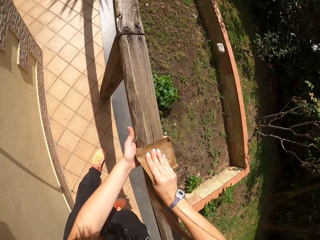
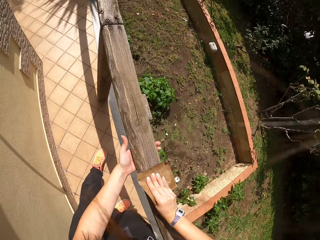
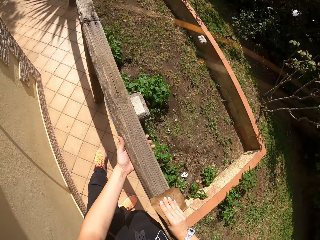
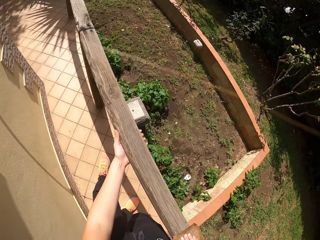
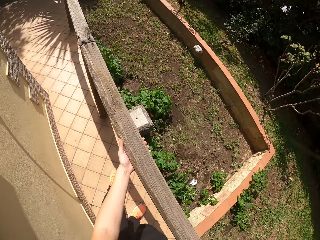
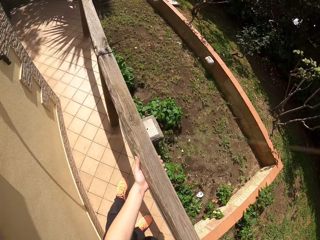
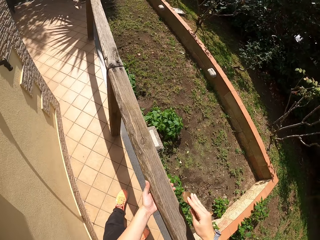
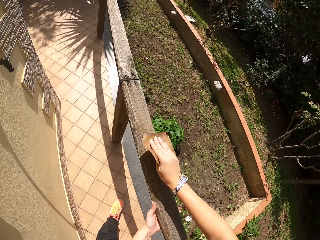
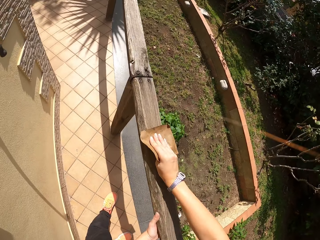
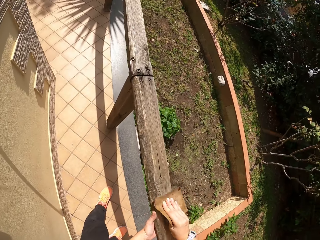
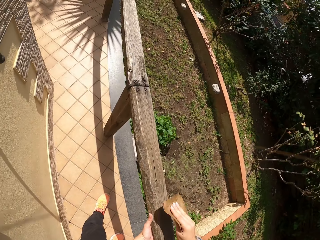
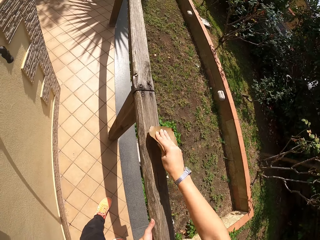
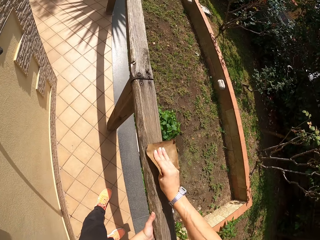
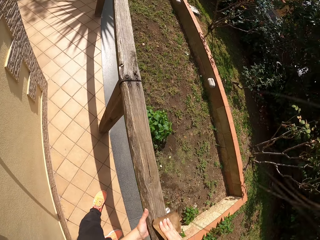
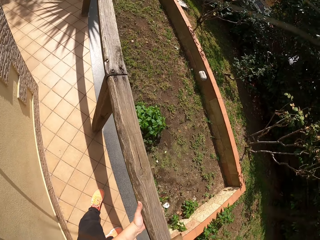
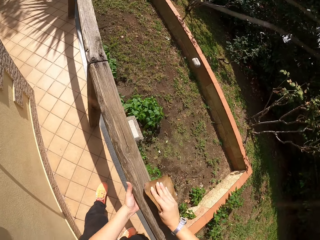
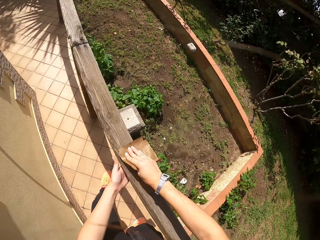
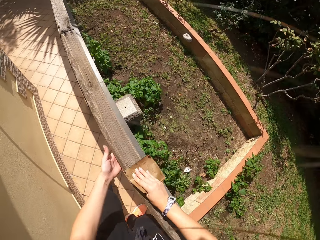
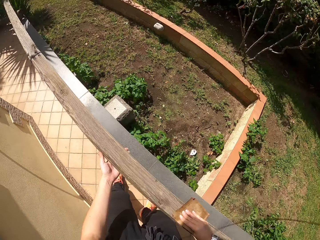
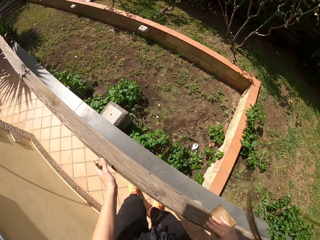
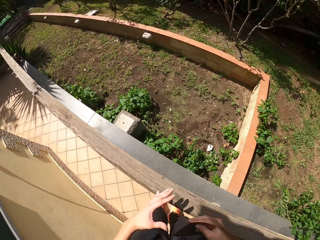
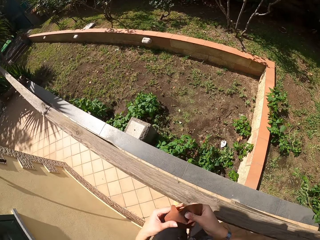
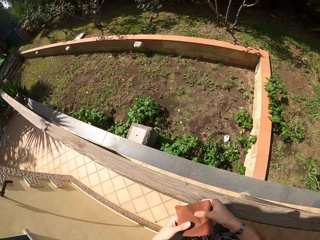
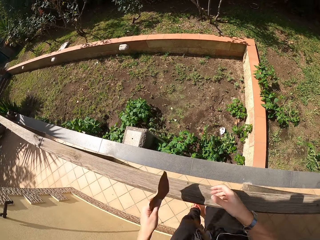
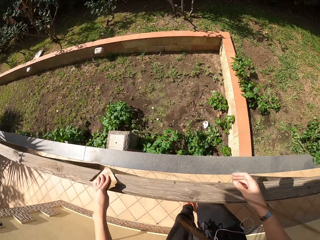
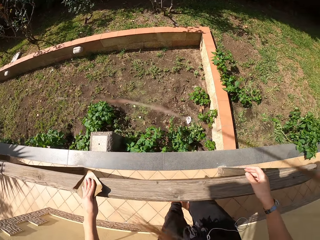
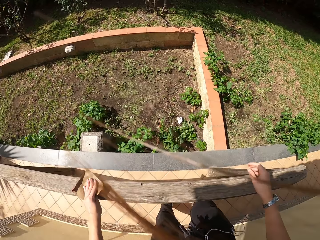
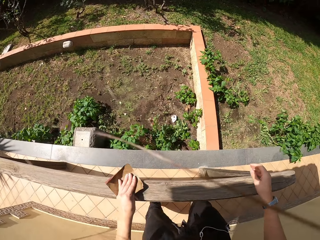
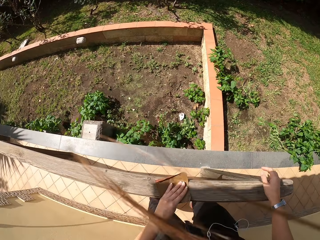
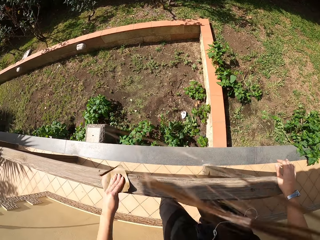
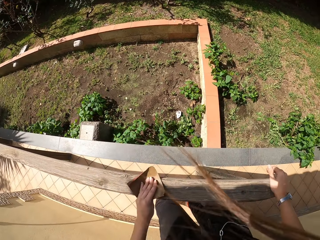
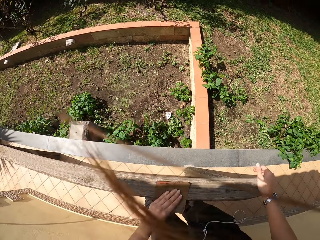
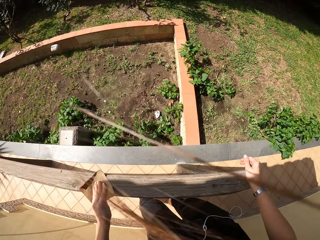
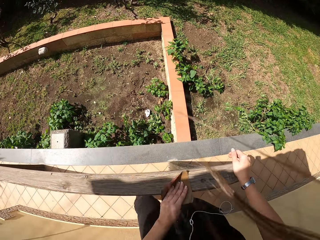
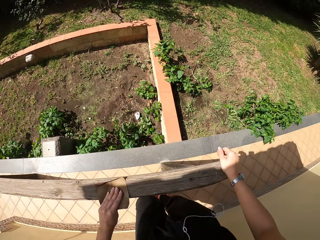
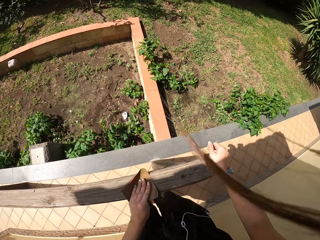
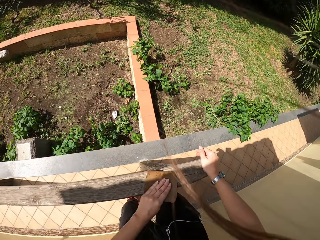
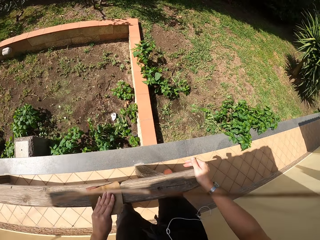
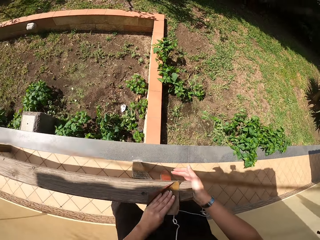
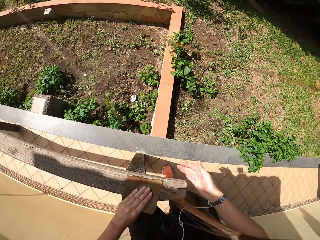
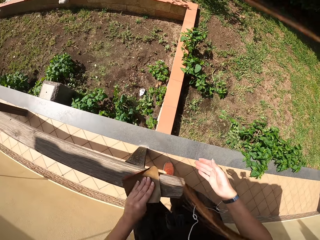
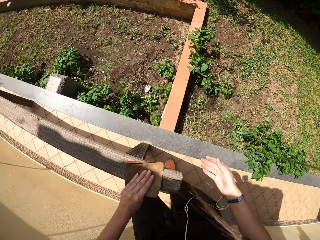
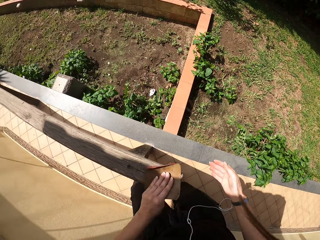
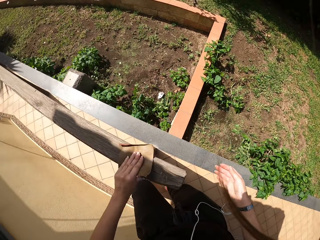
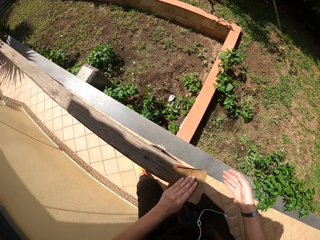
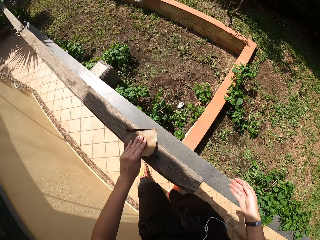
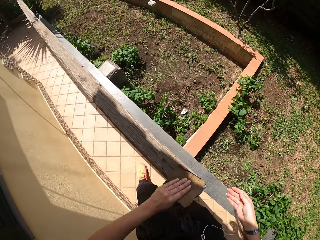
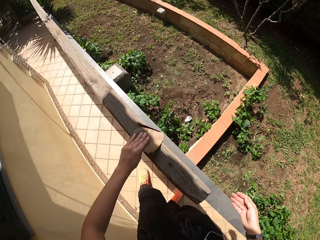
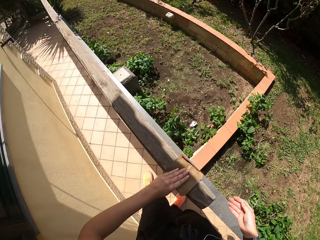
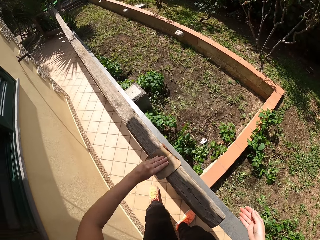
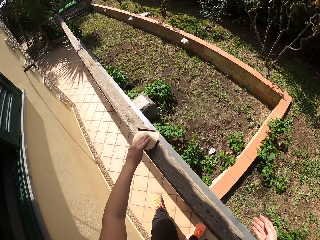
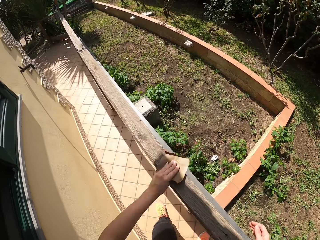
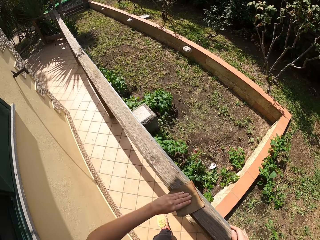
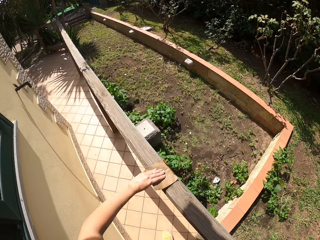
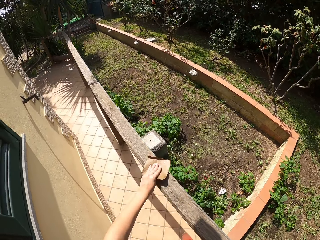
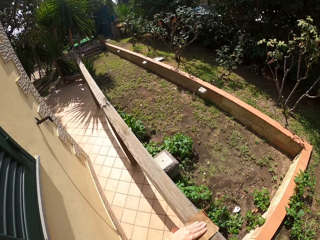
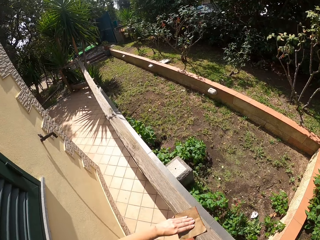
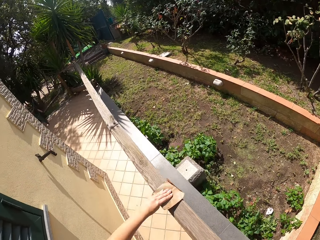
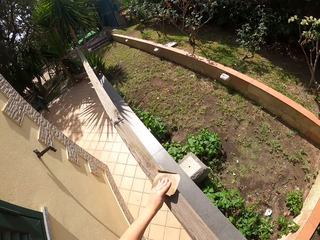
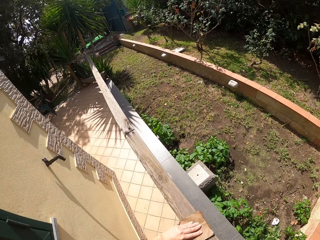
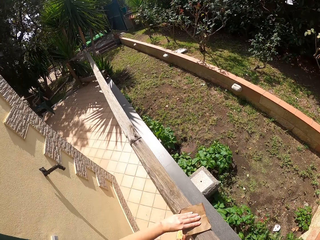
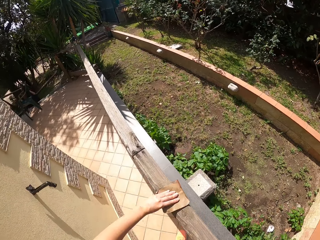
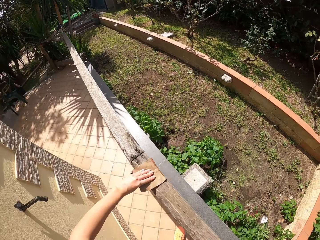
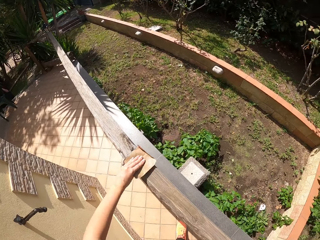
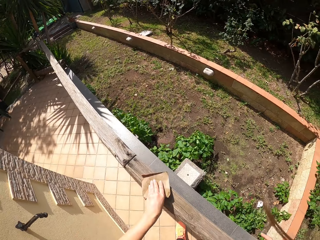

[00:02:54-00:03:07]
The camera wearer stops scrubbing the frame of wood. He passes the sandpaper from his right hand to his left hand. He continues sandpapering around the wood frame. He walks around the frame of wood. He stops walking. He walks around the frame of wood.

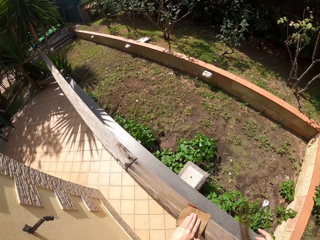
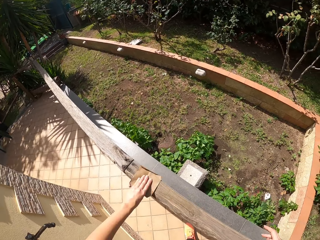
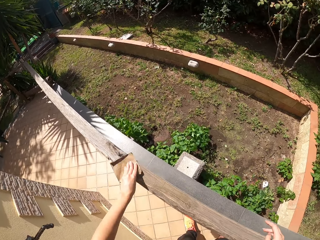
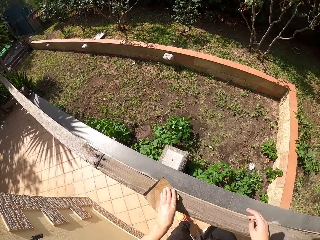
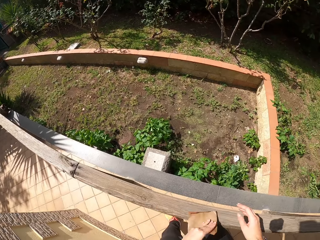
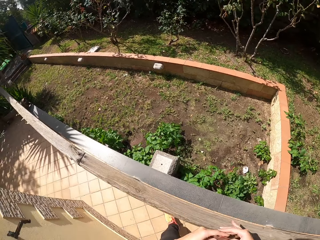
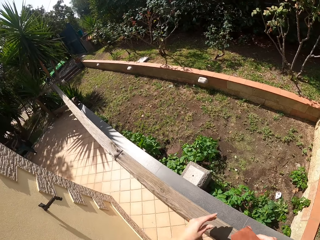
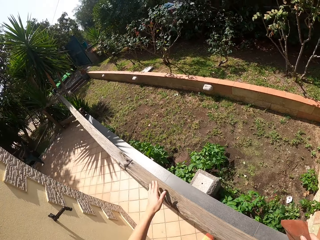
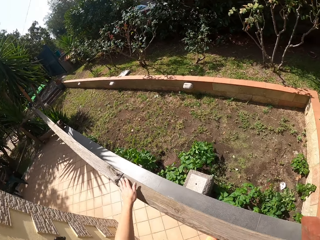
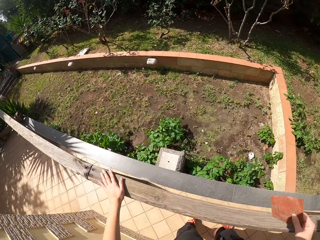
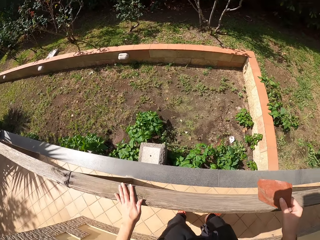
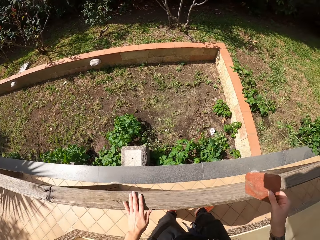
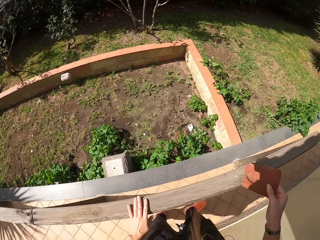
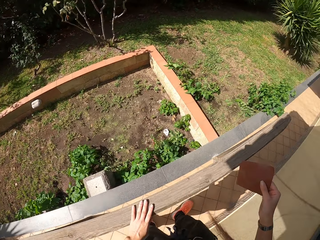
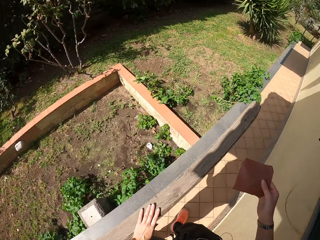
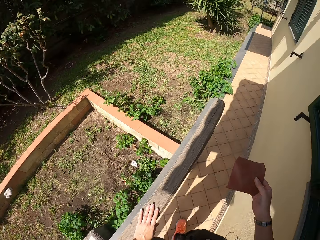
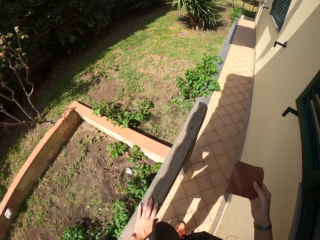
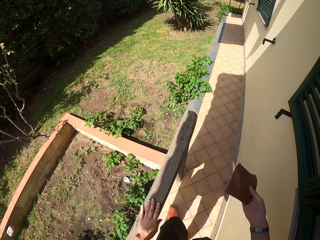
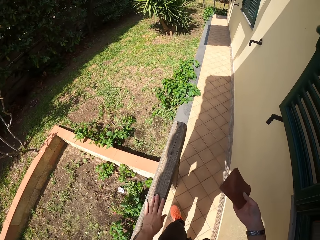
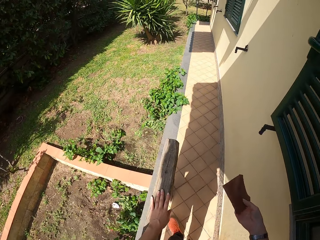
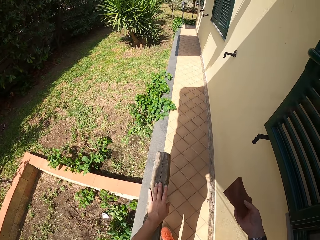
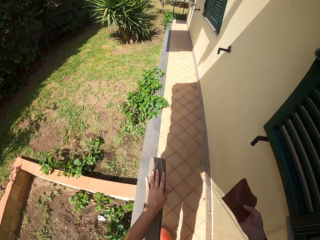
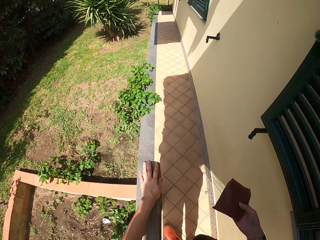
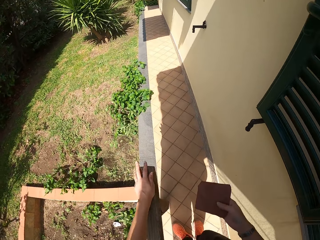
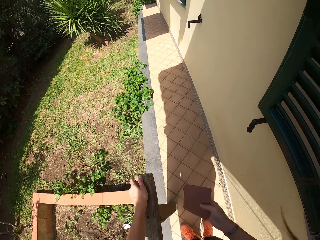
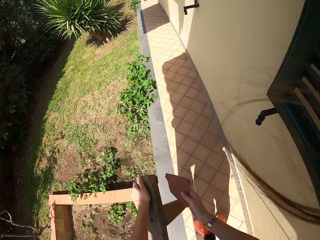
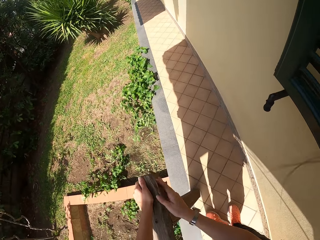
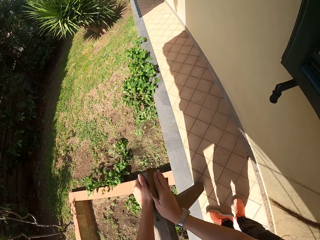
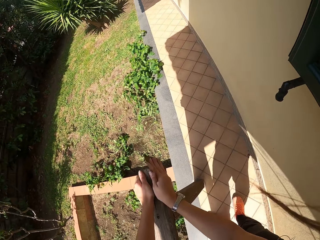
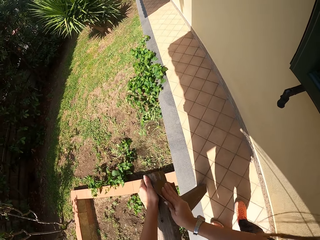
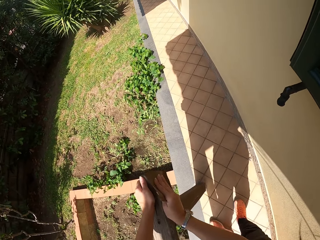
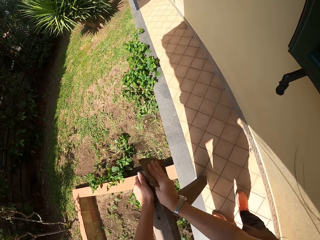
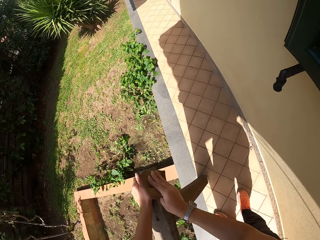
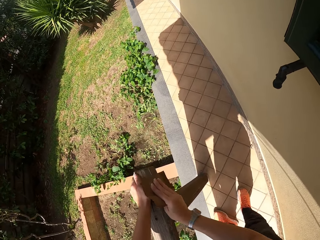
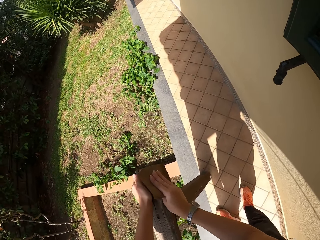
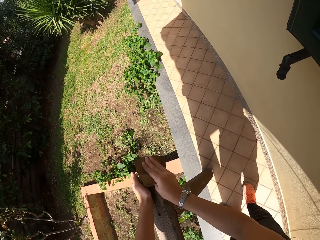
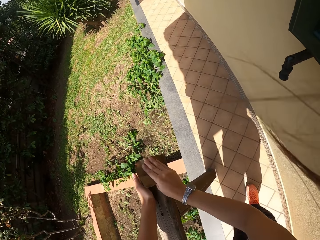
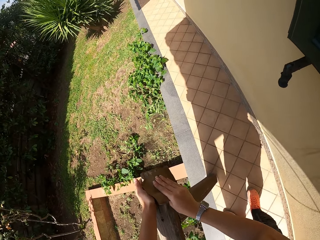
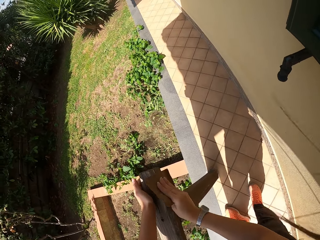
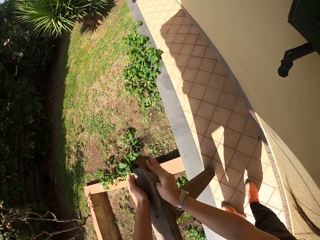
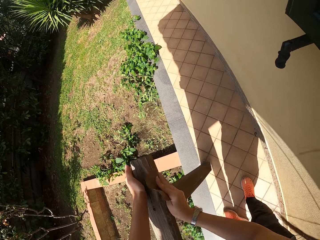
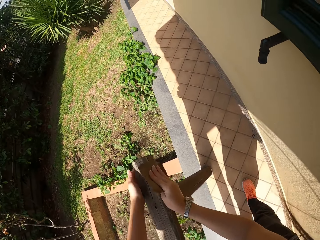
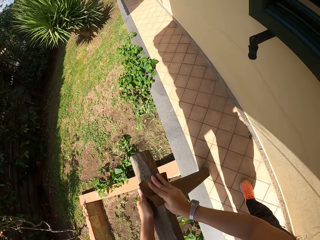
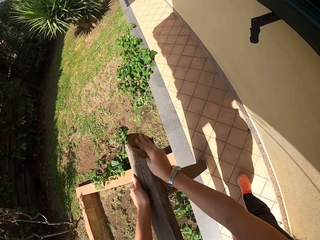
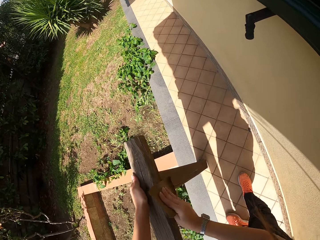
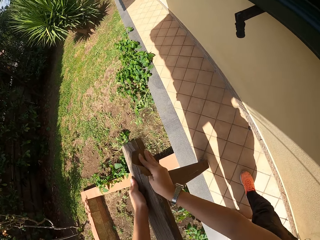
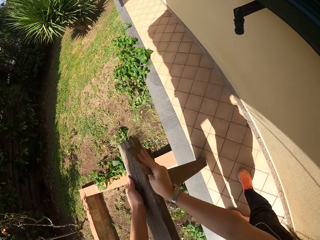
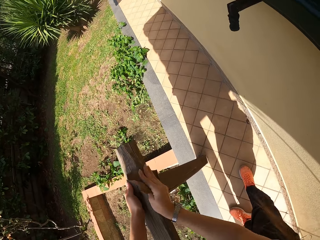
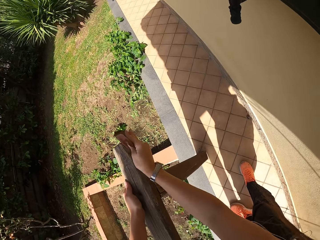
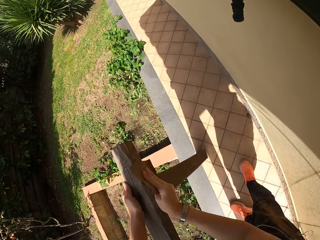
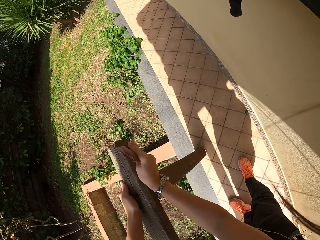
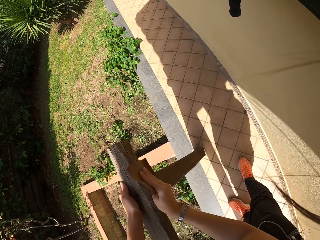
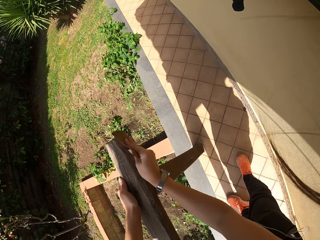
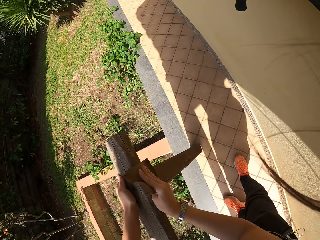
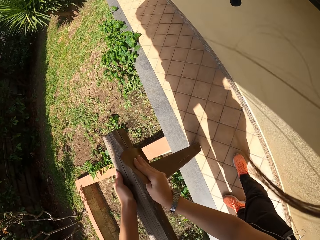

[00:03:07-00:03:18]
The camera wearer stops walking. He stops scrubbing the frame of wood. He passes the sandpaper from his left hand to his right hand. He touches the wood frame with his left hand. He continues sandpapering around the wood frame.
